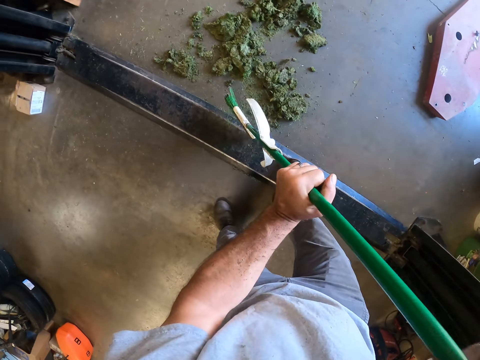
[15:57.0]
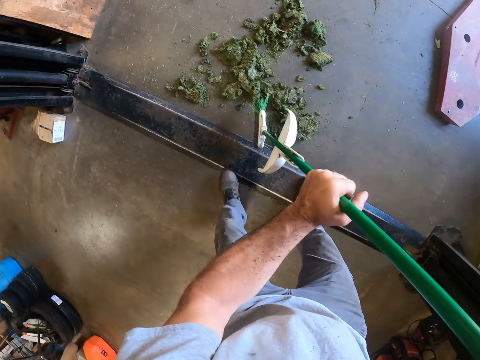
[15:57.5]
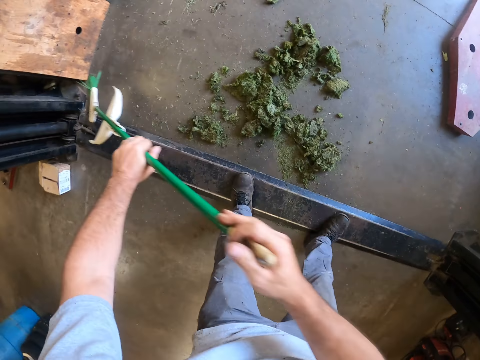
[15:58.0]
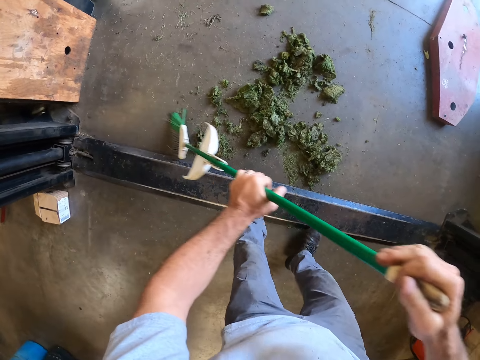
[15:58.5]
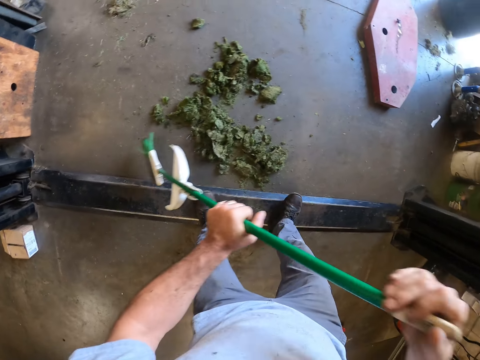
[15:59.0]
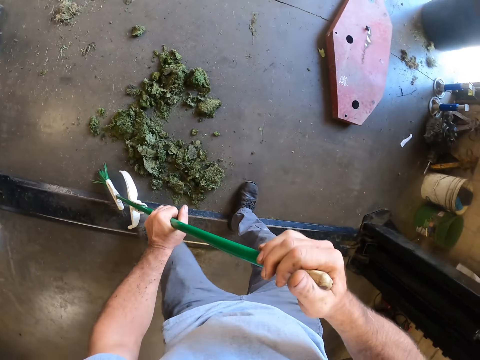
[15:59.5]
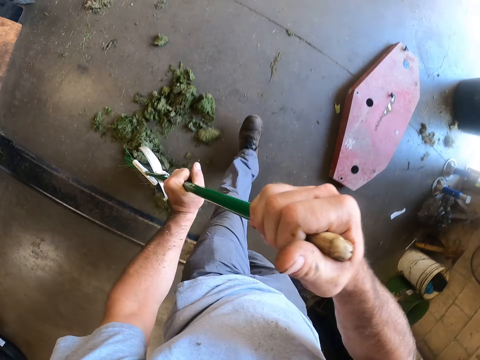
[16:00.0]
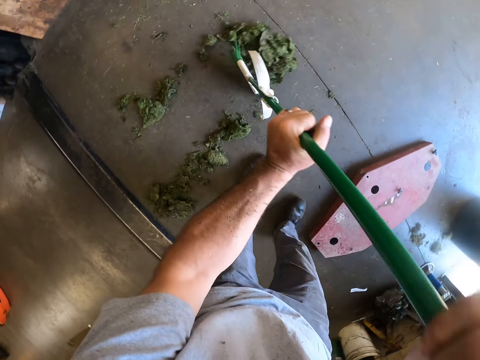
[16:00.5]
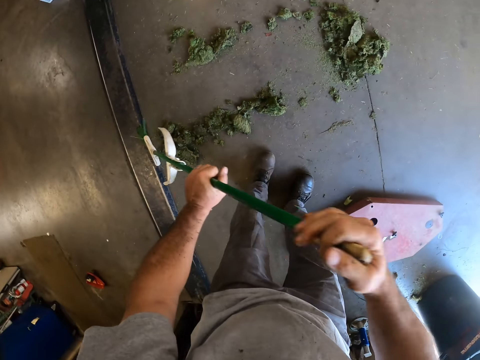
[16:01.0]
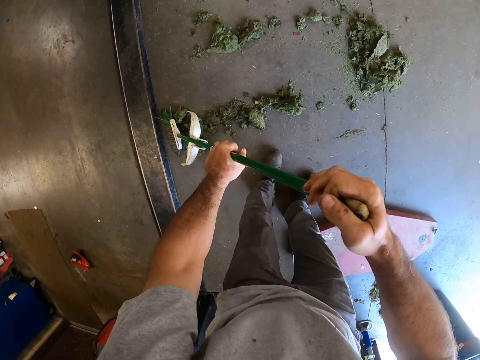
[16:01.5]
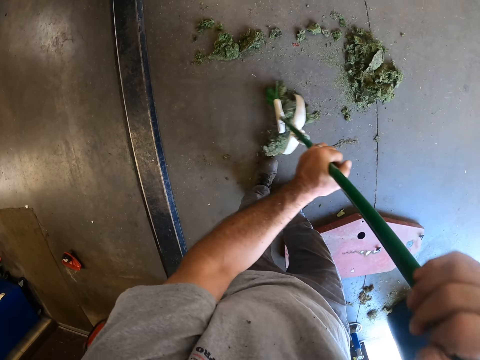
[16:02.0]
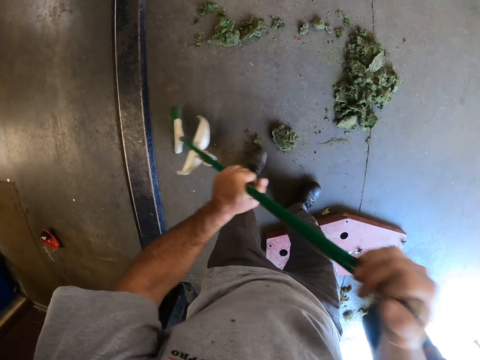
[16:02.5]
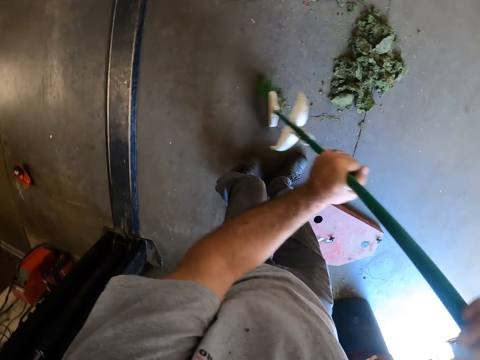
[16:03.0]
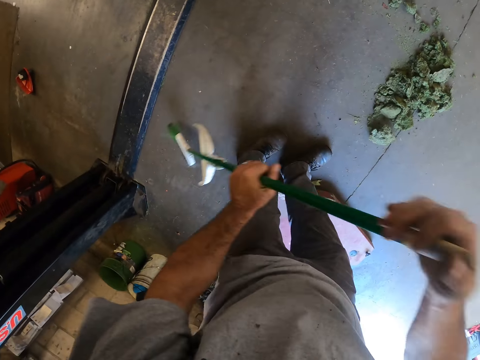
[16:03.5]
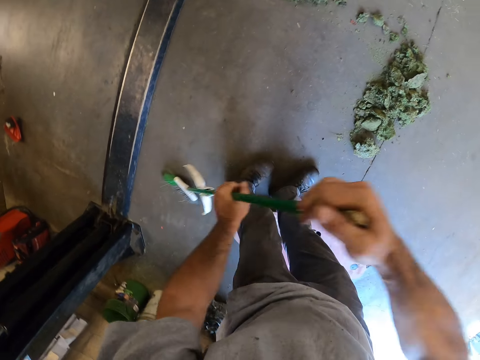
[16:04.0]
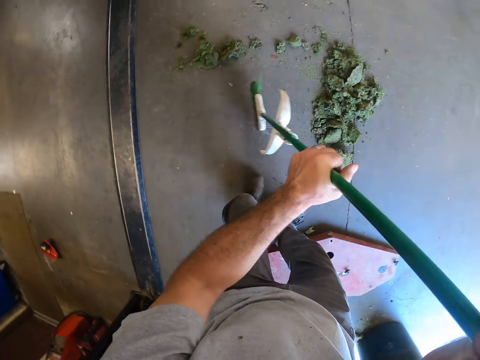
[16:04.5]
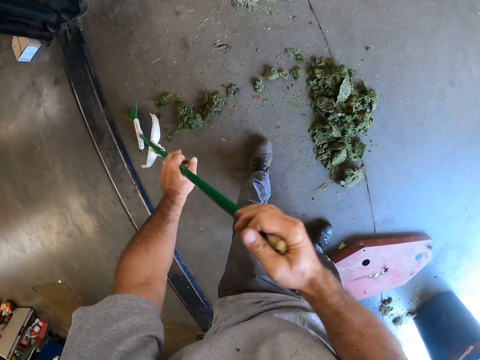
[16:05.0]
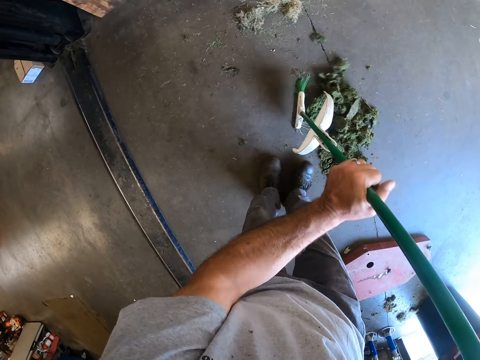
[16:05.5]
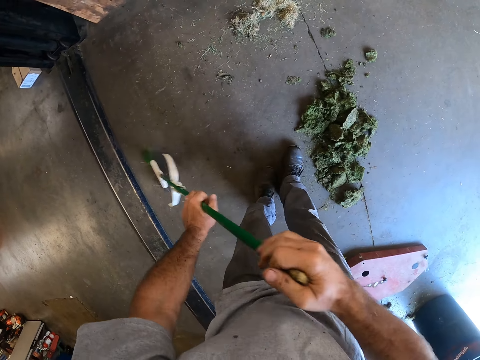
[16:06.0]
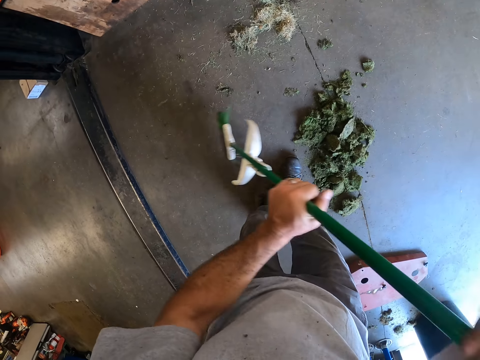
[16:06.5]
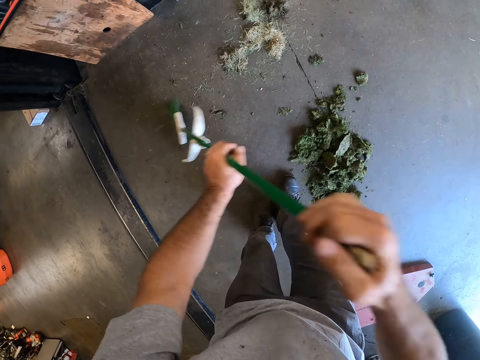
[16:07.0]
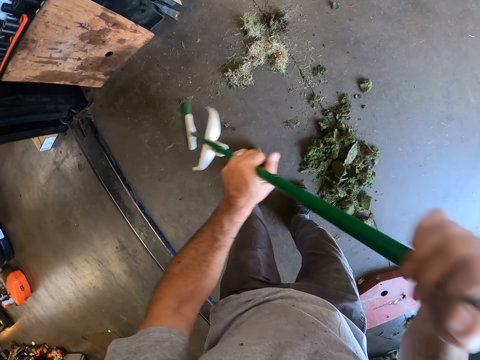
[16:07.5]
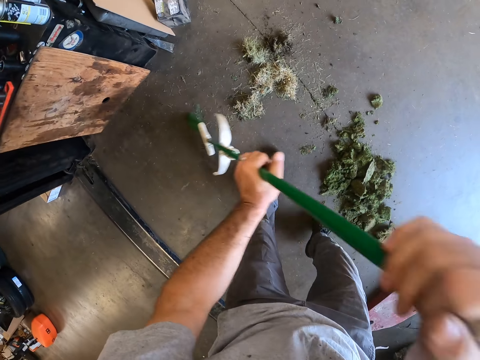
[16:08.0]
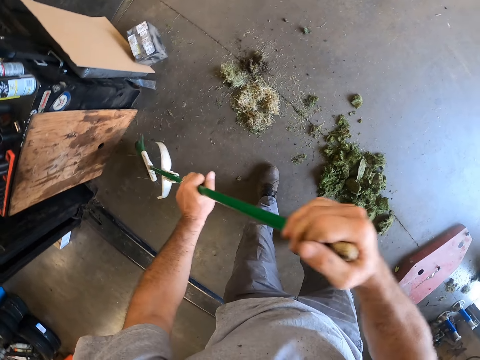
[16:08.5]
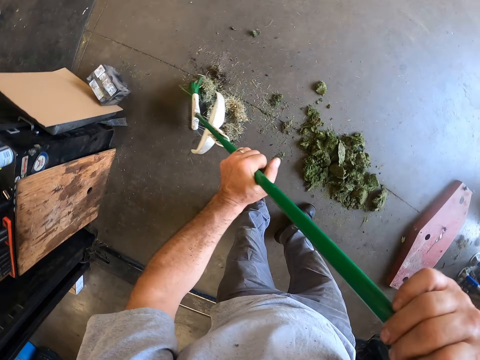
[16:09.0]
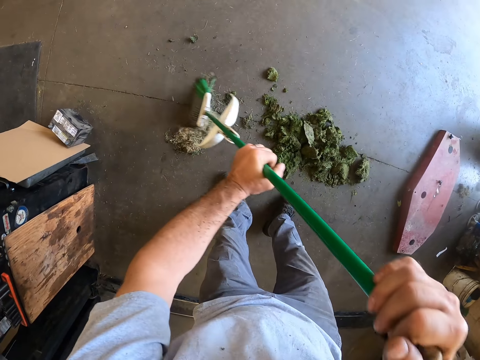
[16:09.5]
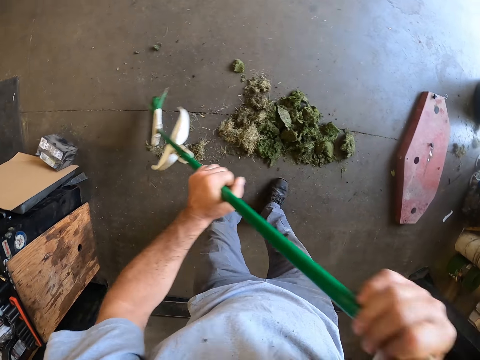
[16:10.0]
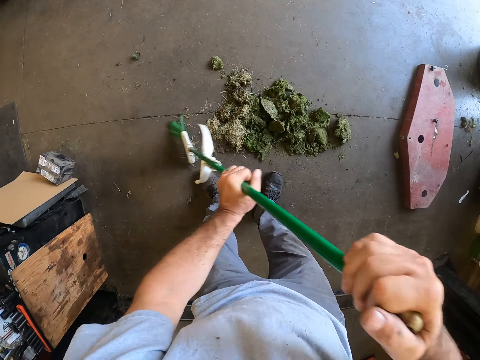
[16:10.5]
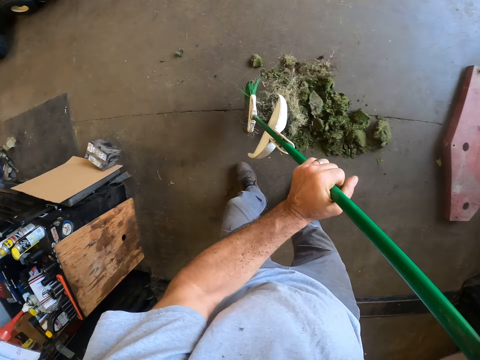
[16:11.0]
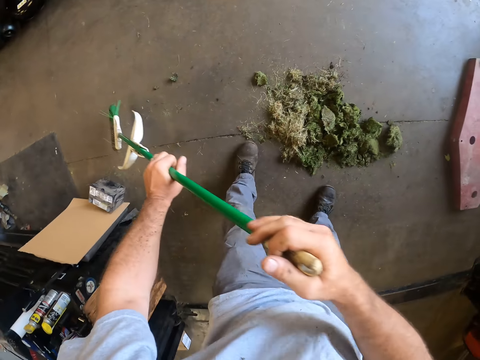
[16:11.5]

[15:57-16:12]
The camera wearer turns his head. He cleans the floor.

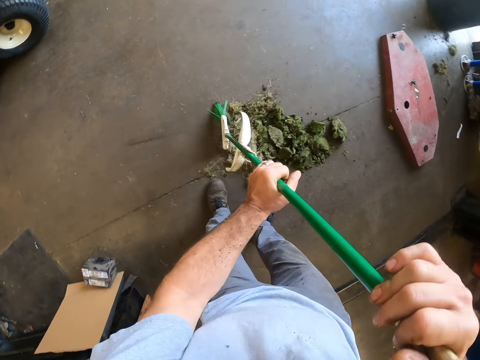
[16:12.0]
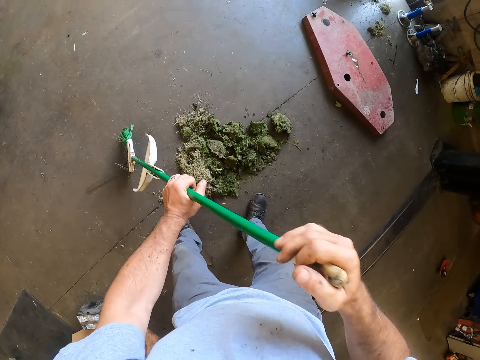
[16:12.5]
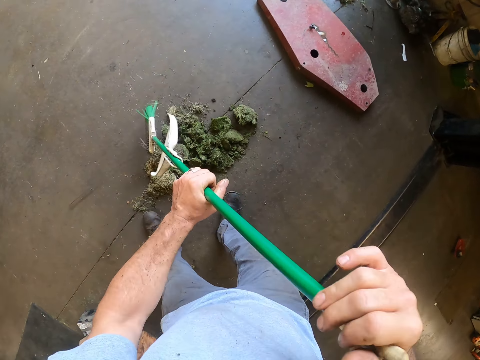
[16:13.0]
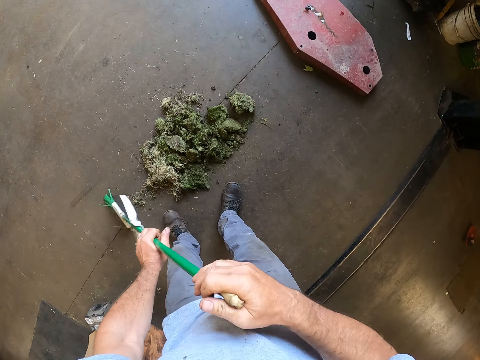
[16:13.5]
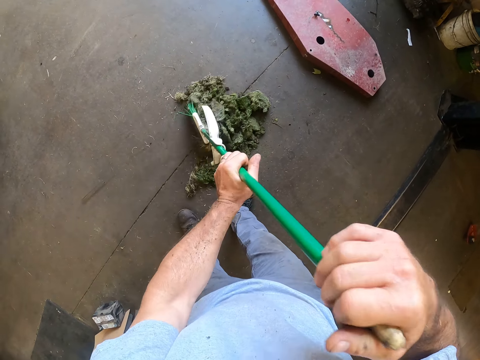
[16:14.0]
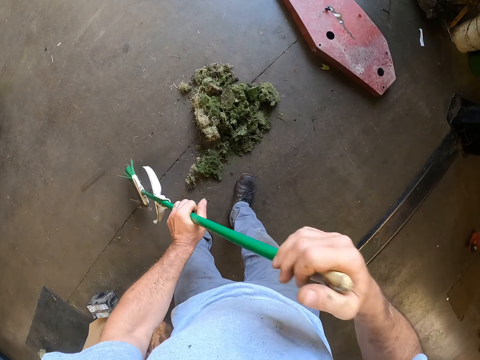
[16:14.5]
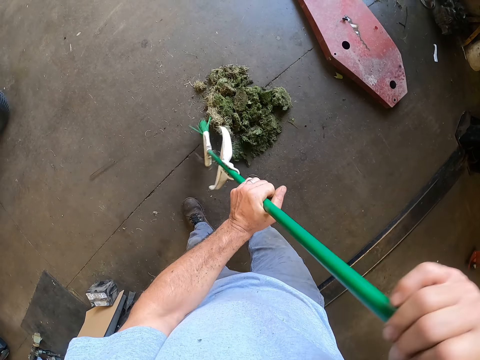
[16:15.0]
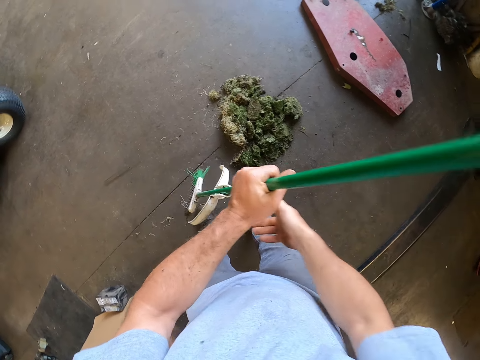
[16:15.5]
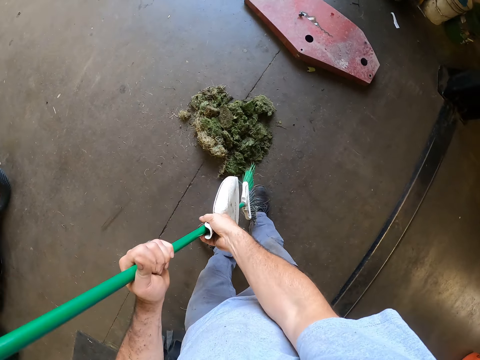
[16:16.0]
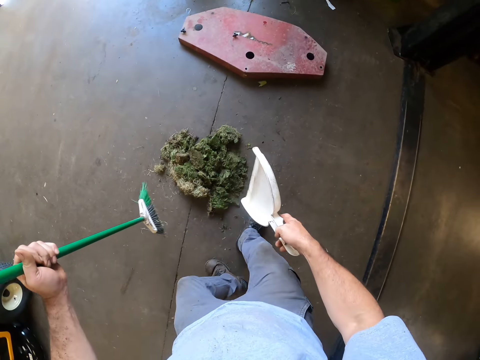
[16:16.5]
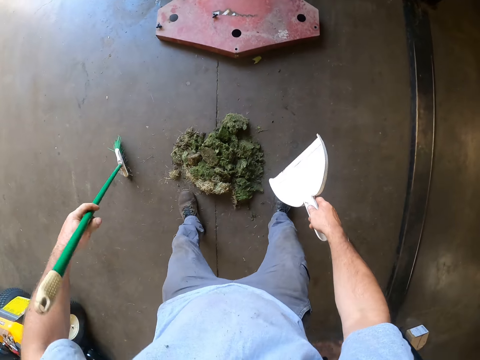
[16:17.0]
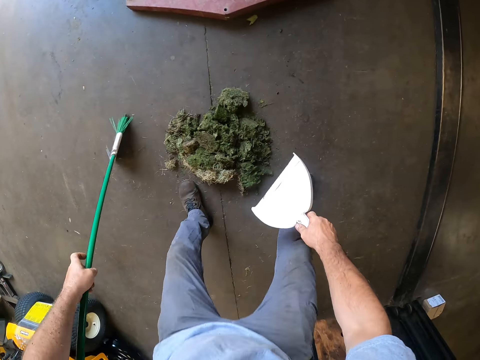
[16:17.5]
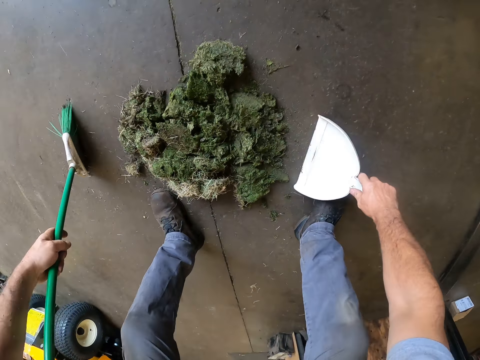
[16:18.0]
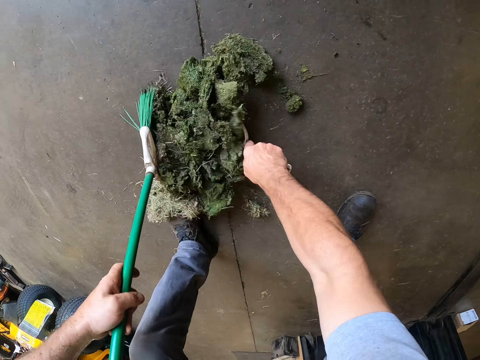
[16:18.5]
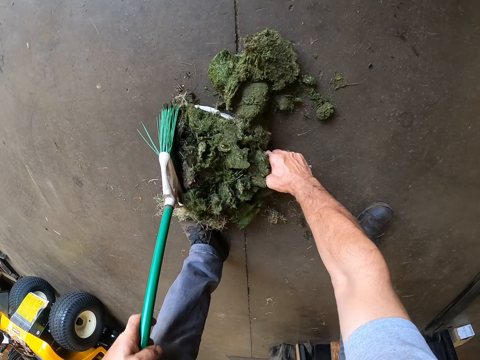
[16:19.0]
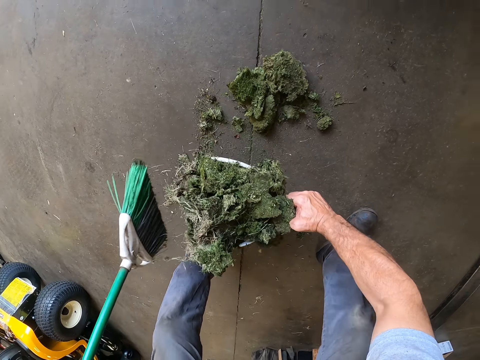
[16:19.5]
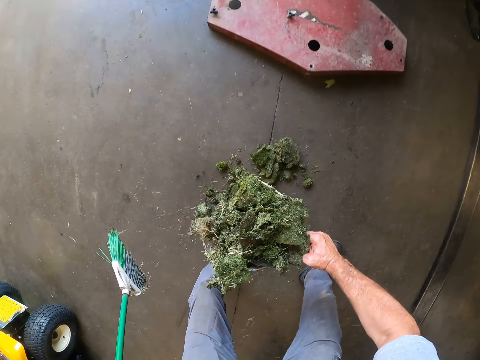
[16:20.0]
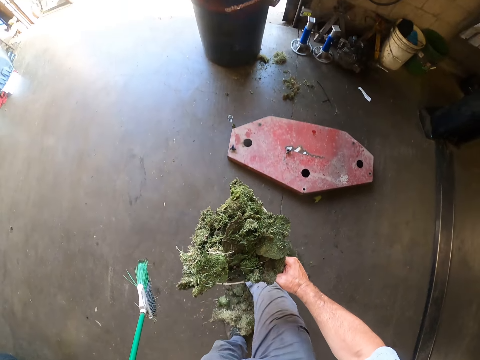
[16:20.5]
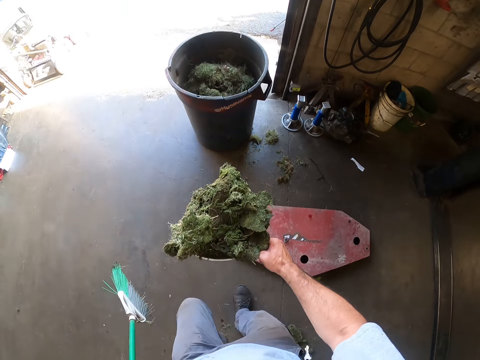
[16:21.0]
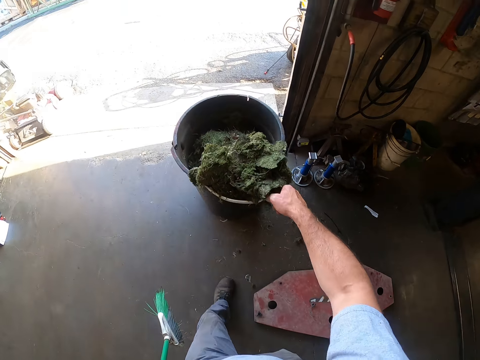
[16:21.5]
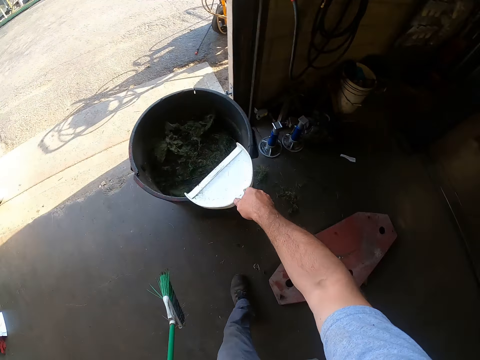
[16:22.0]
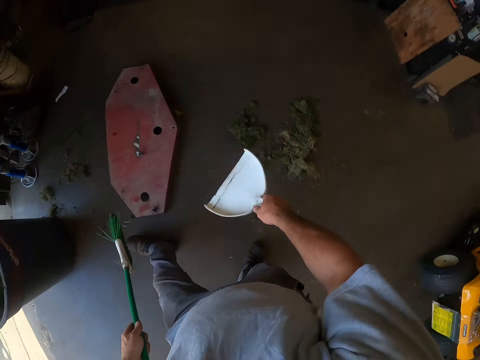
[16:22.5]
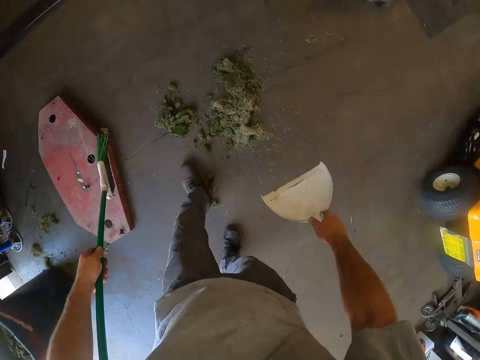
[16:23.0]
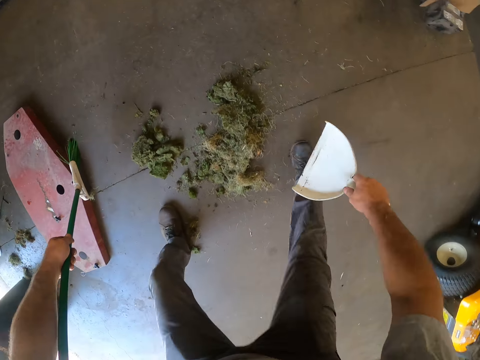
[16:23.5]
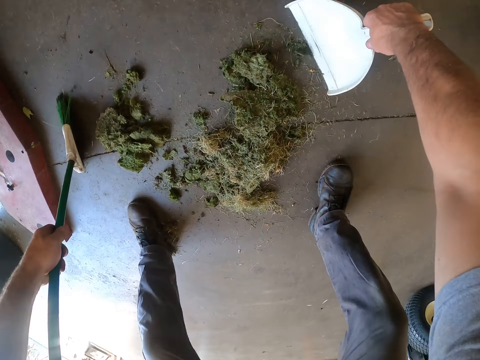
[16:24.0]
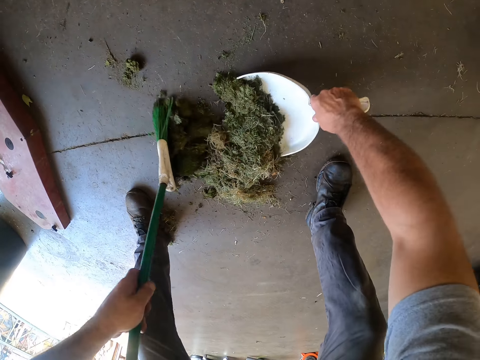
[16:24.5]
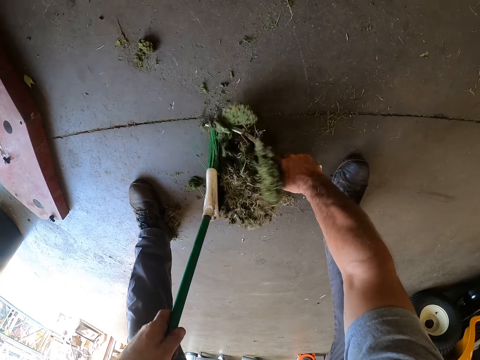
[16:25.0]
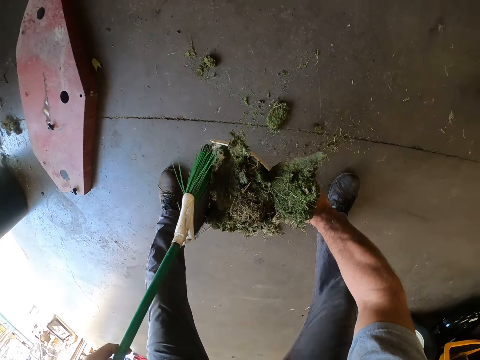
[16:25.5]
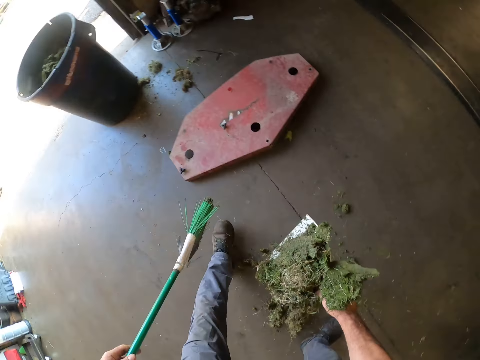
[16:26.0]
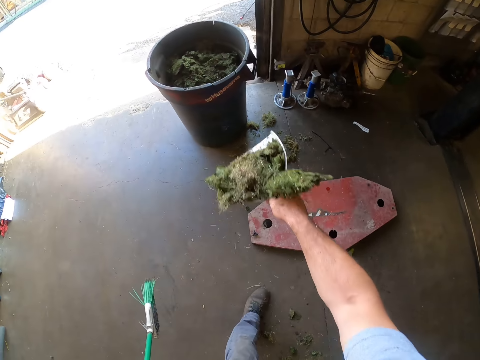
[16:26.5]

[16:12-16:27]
The camera wearer turns the brush. They pick up a spade. They sweep some dirt into a packer. They walk towards the bin. They pour the dirt in the packer into the trash can. They sweep more dirt into the packer.
